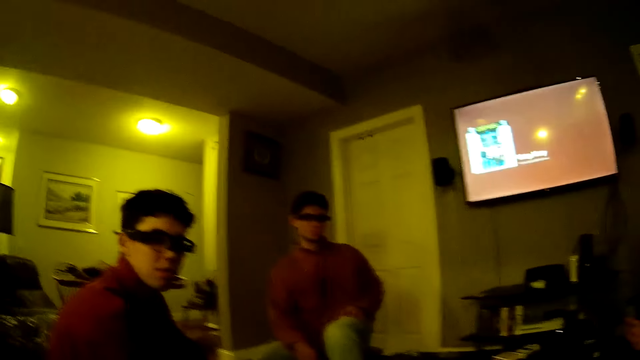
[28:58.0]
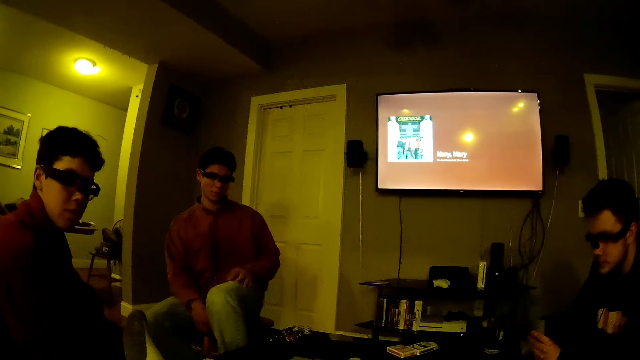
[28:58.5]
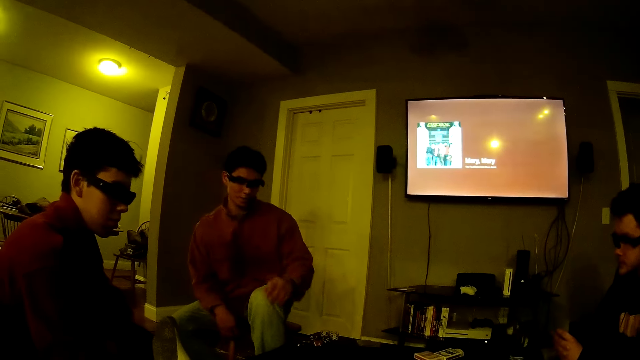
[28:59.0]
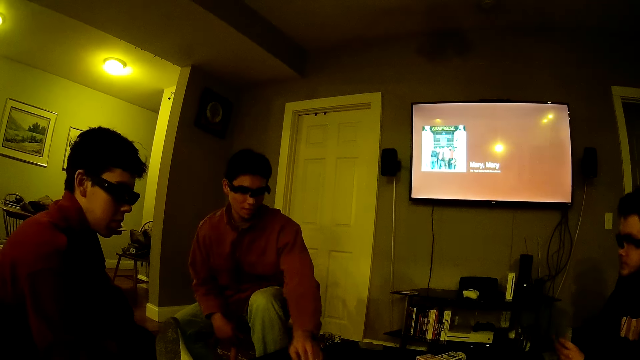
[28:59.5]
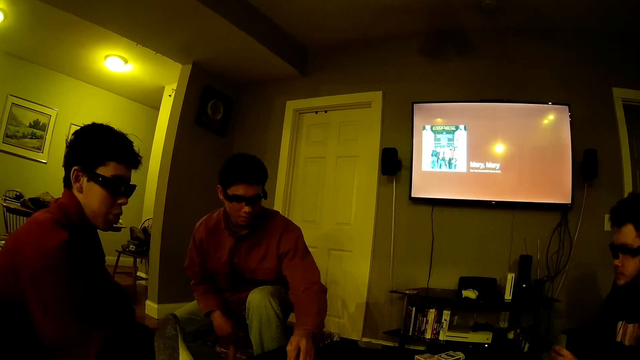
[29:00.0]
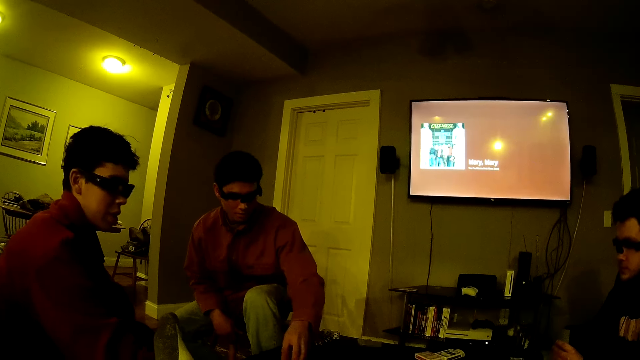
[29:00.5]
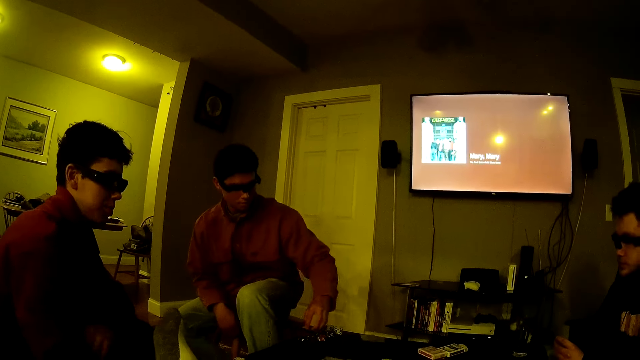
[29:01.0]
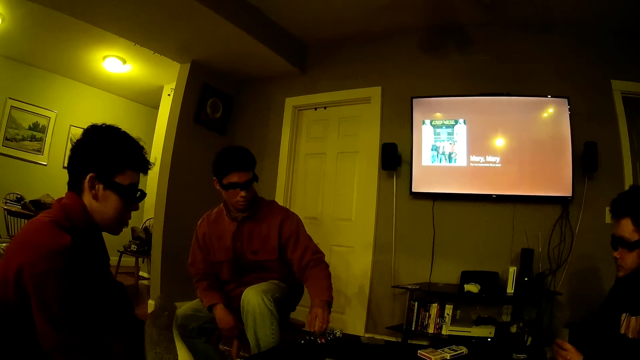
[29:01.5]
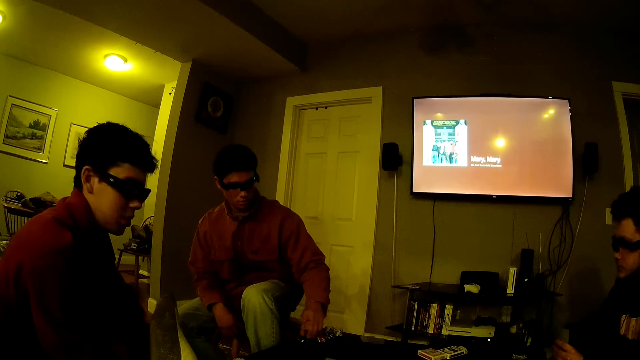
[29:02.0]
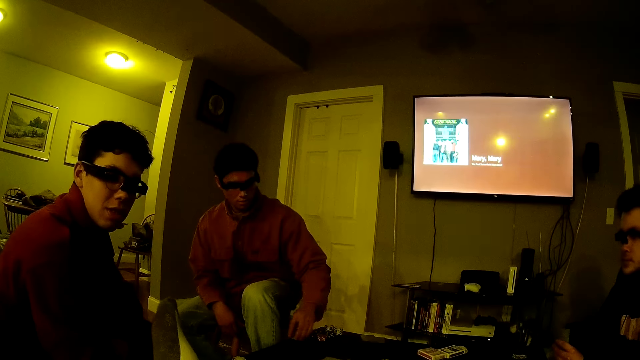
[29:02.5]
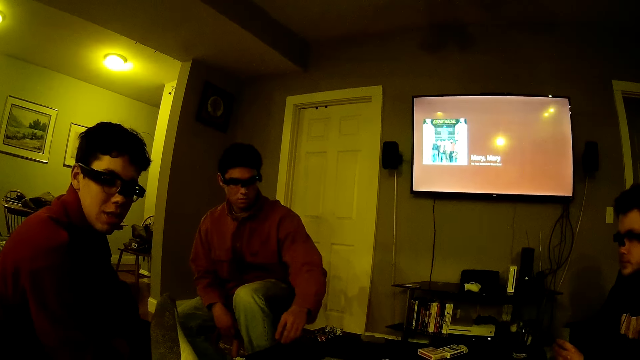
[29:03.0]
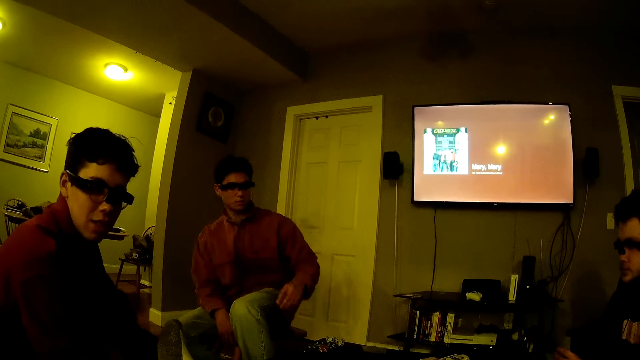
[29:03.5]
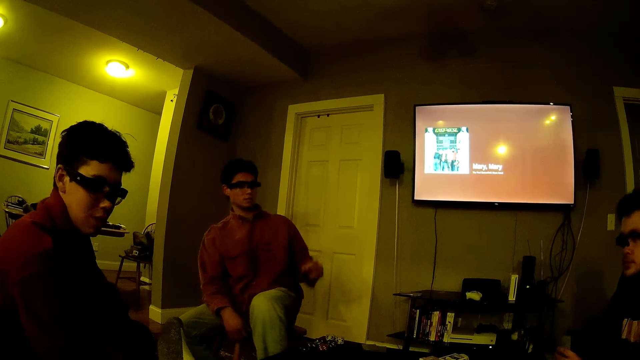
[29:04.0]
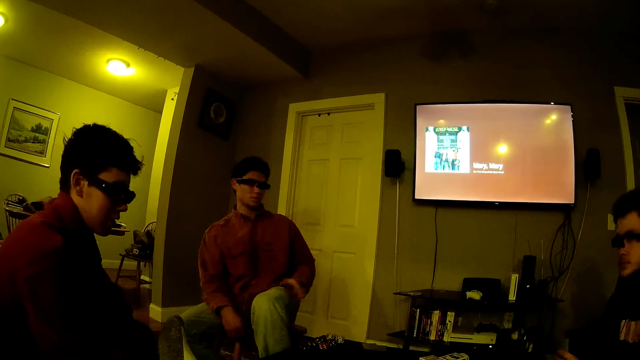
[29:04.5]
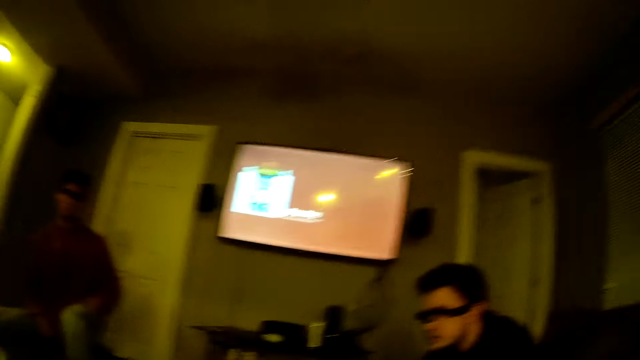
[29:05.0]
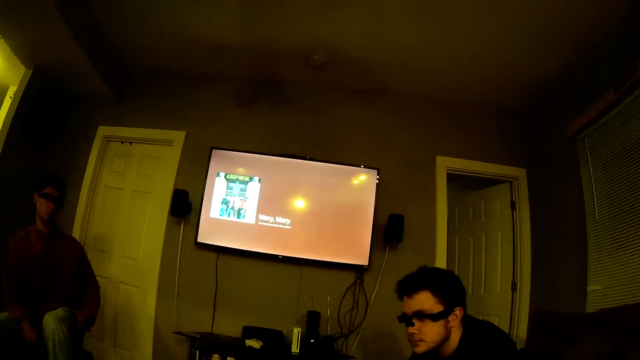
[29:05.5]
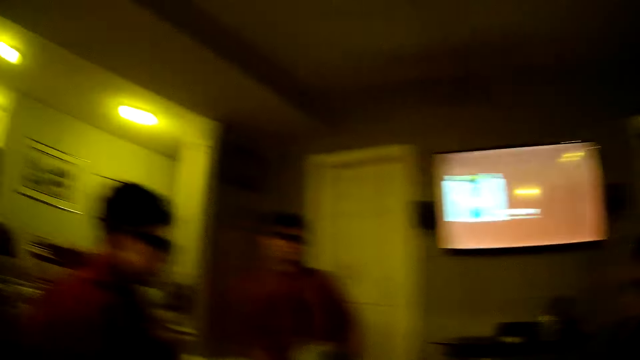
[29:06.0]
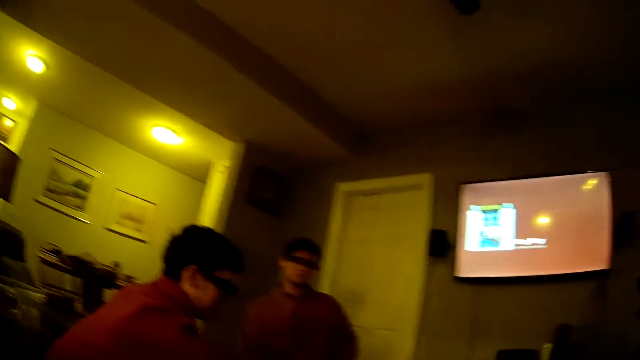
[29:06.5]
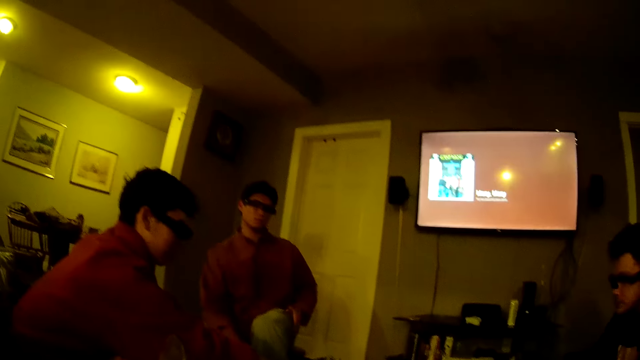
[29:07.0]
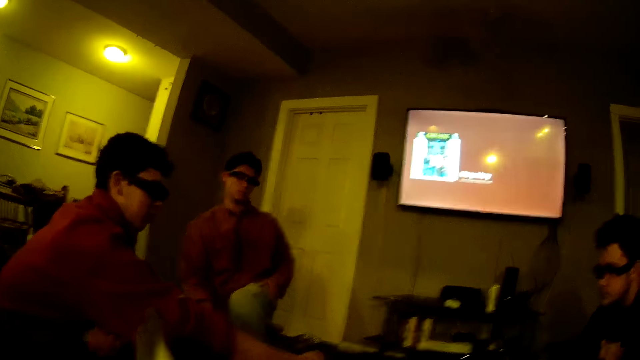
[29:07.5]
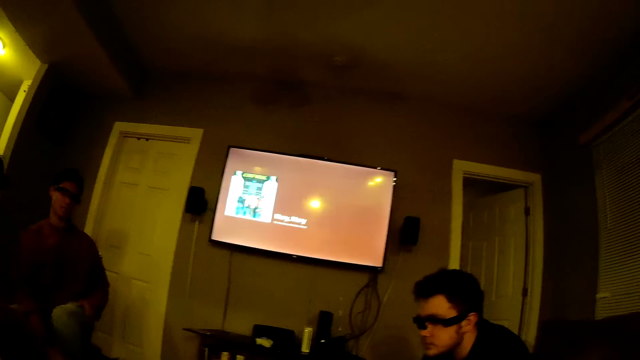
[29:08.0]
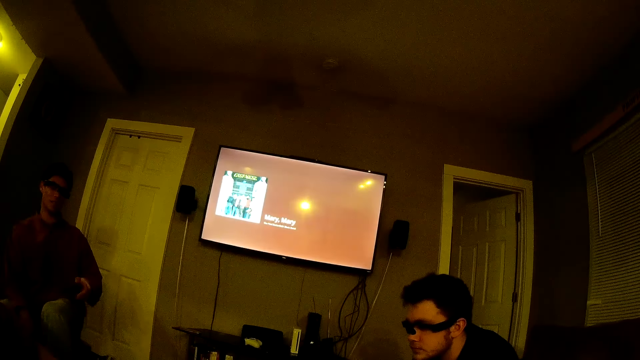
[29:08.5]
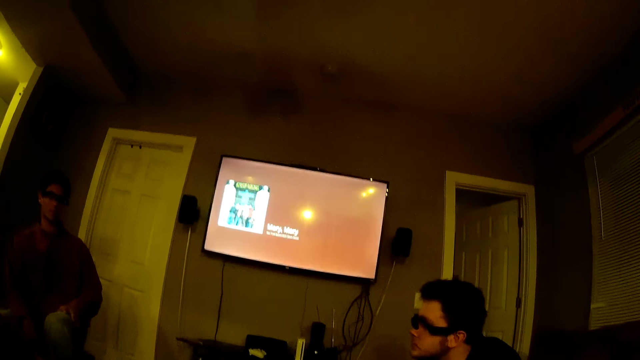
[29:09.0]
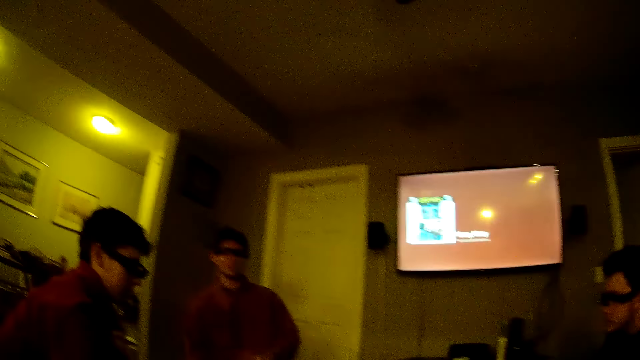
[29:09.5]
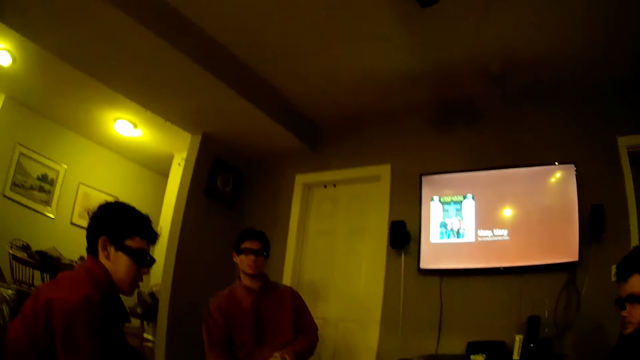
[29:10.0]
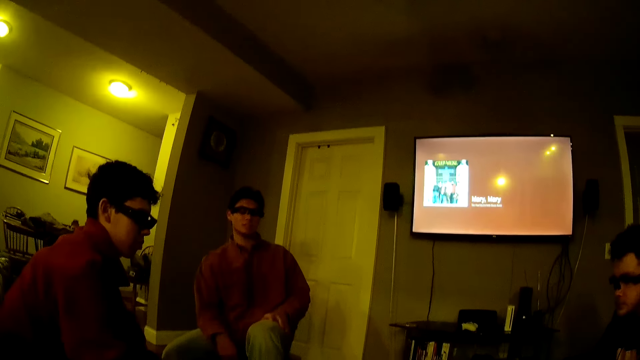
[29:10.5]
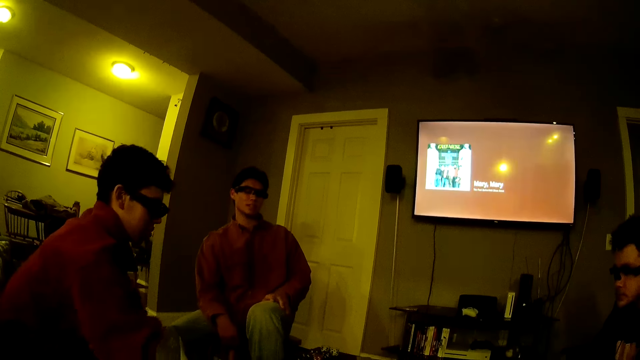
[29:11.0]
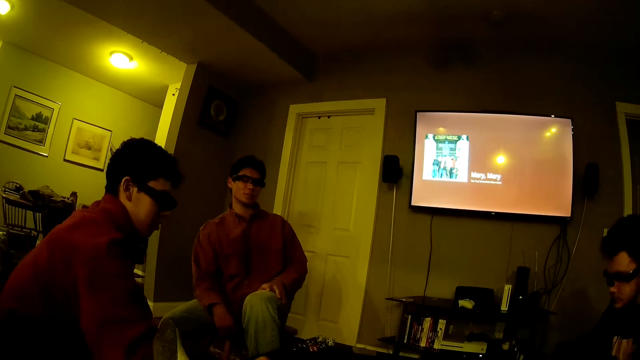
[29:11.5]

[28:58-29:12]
The camera wearer talks. They look around. A man picks some poker chips from the table with his left hand. The man arranges the poker chips on the table with his left hand. The man picks some poker chips from the table with his left hand. The man throws the poker chips on the table with his left hand. The camera wearer talks. They look around.

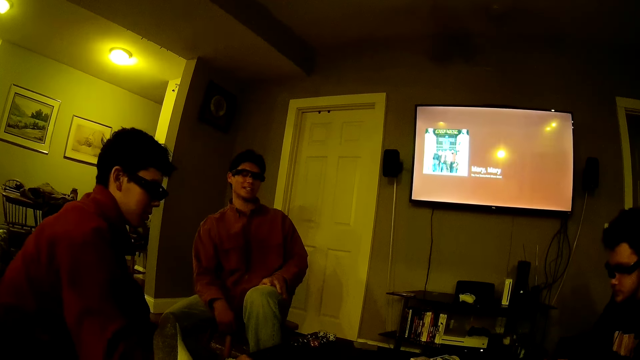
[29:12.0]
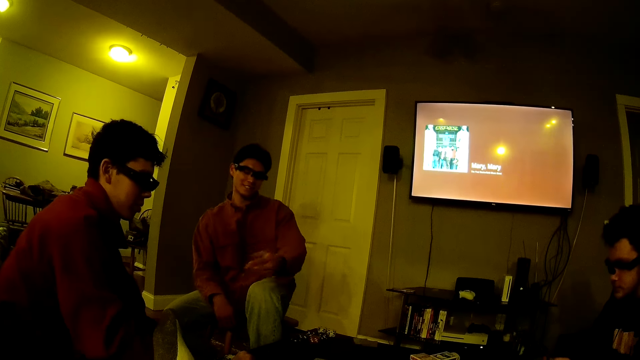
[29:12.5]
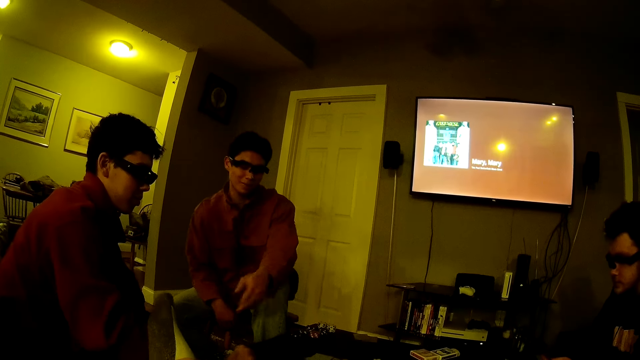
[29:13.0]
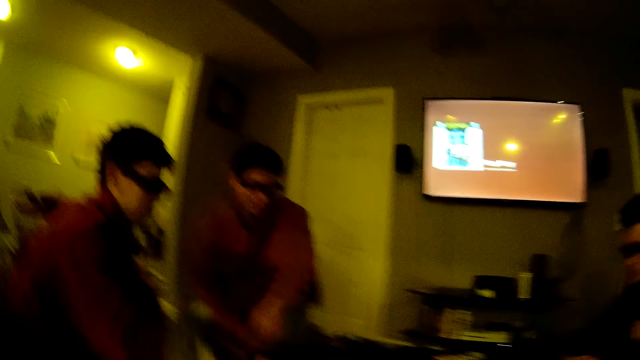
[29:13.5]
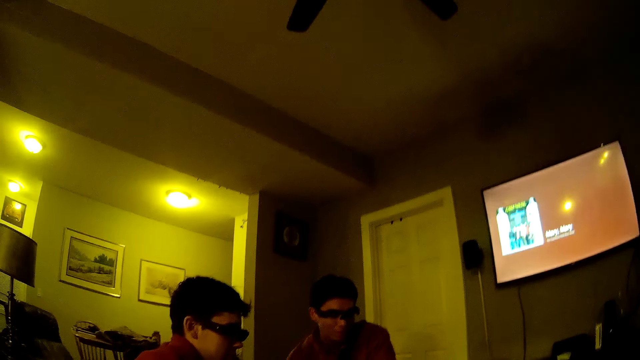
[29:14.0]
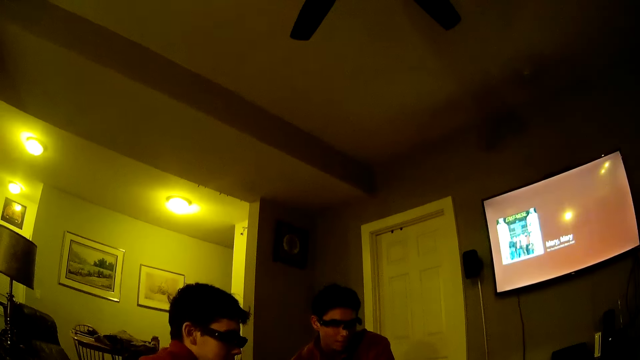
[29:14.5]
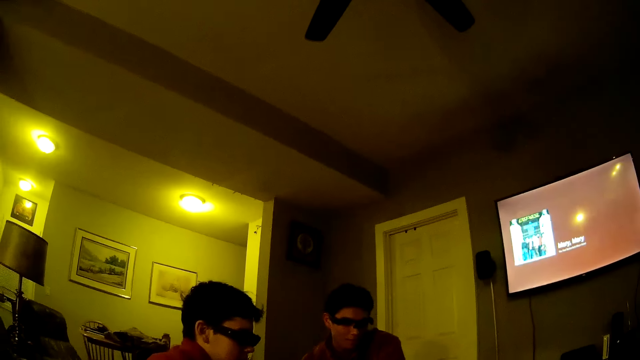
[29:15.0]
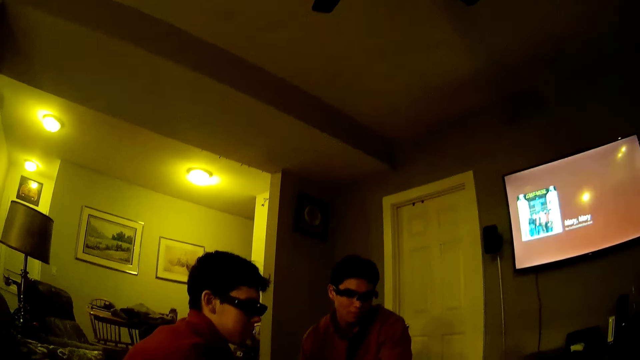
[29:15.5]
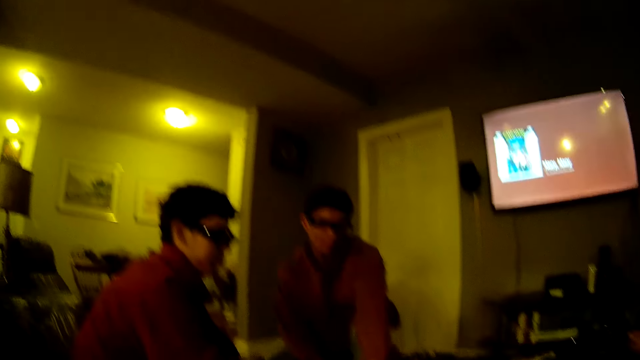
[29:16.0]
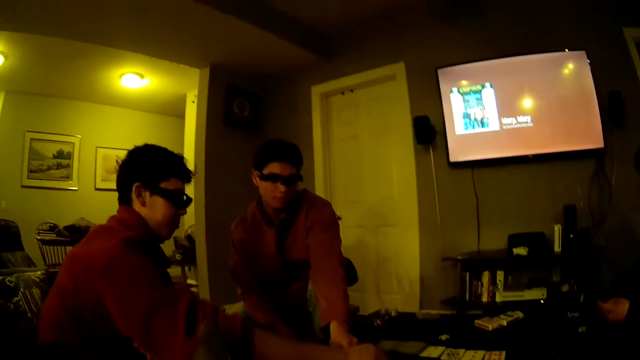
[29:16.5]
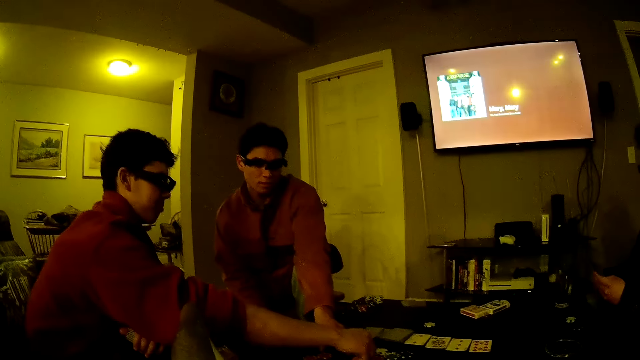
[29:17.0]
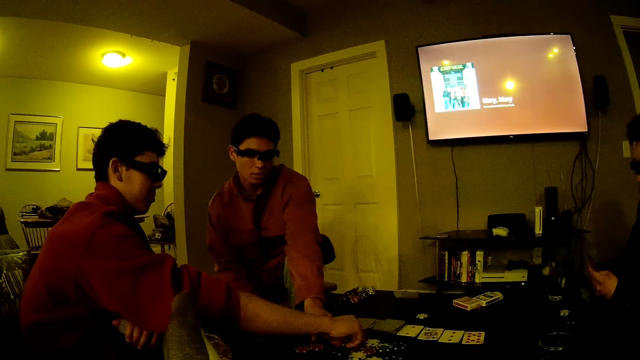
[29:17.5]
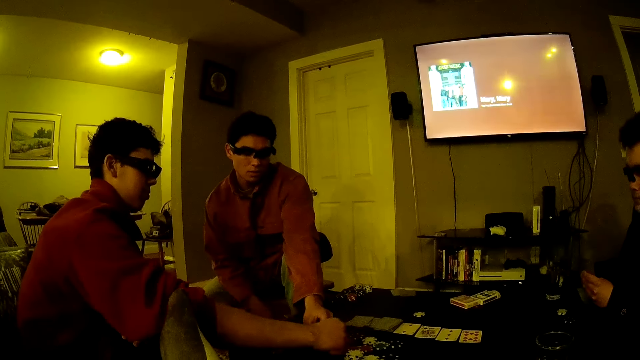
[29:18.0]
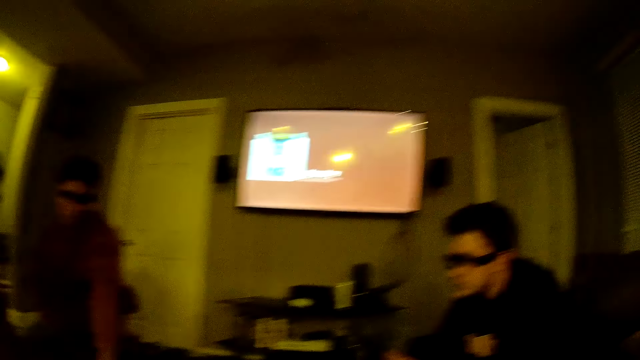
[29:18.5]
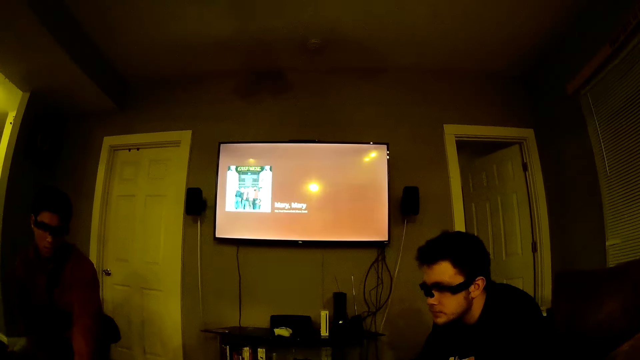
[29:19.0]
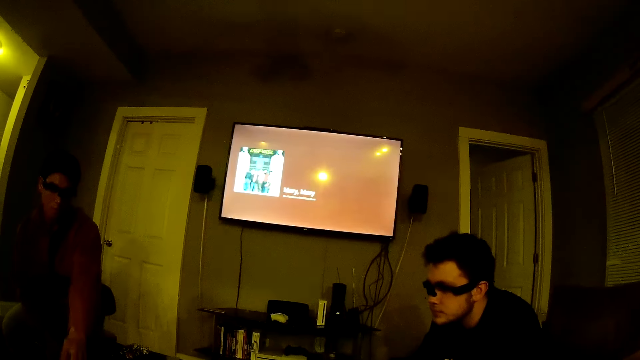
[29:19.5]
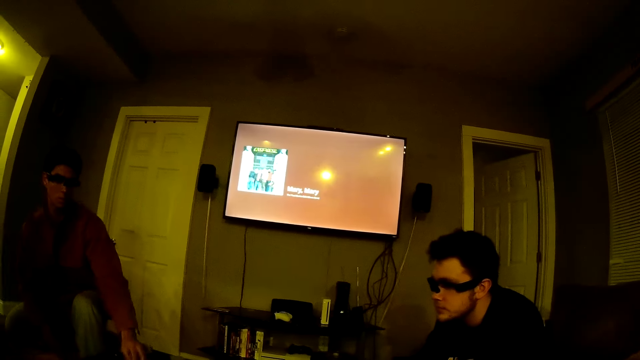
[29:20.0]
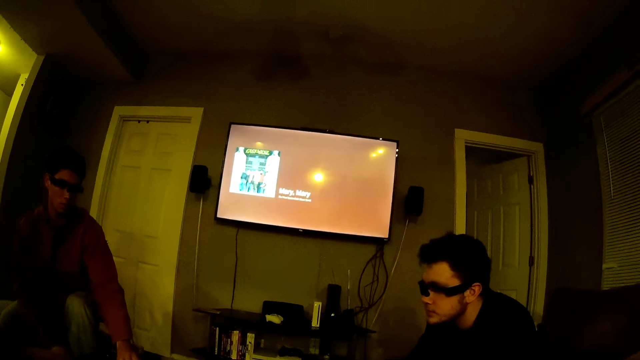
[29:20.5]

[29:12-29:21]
A man picks a poker chip from the table with his right hand. The camera wearer talks.
